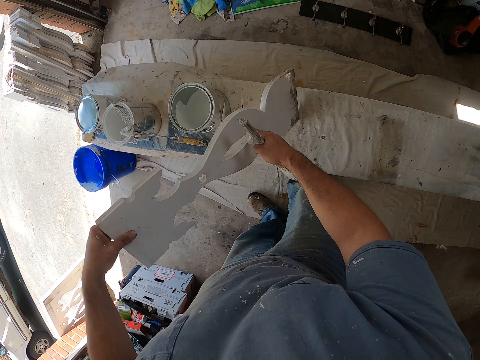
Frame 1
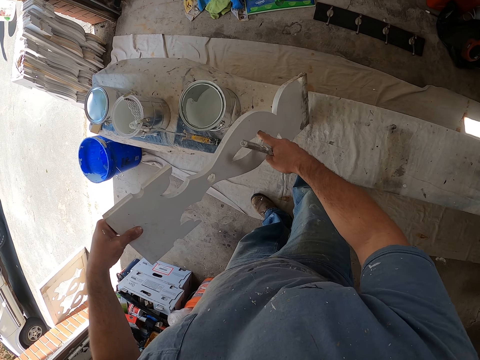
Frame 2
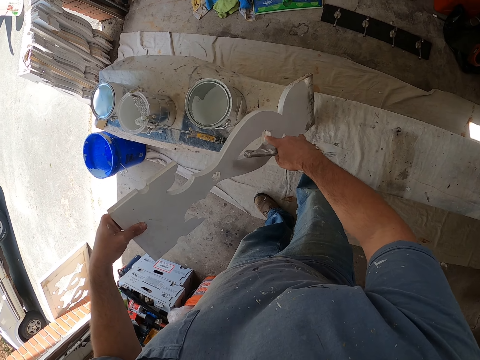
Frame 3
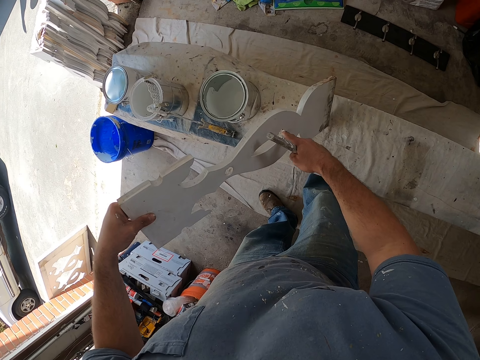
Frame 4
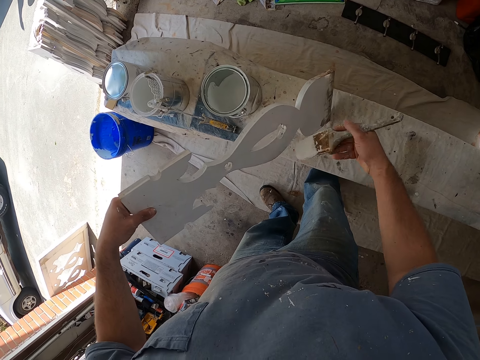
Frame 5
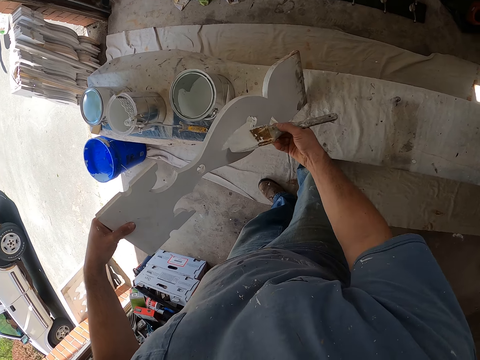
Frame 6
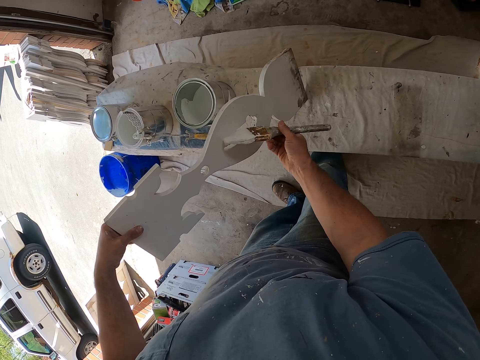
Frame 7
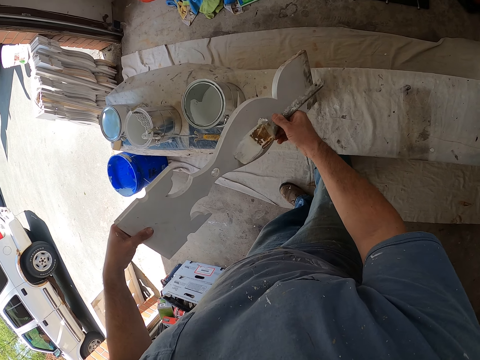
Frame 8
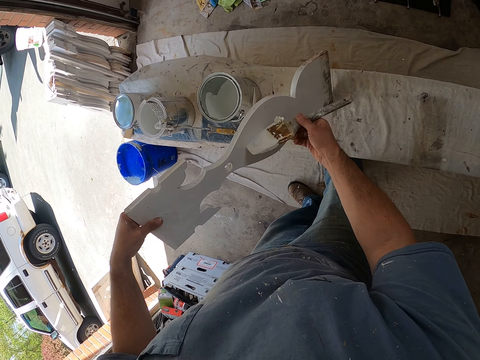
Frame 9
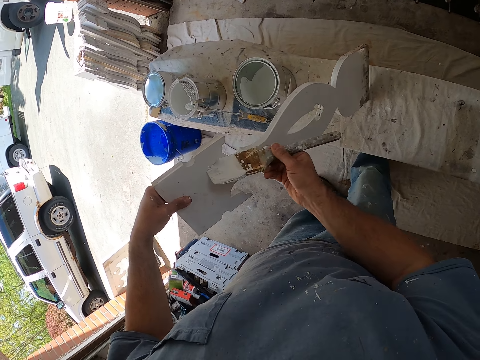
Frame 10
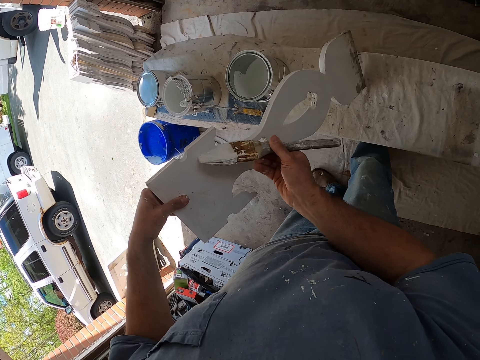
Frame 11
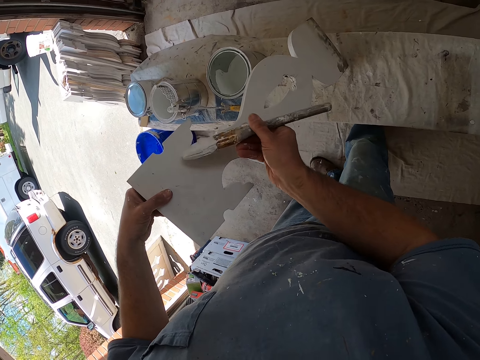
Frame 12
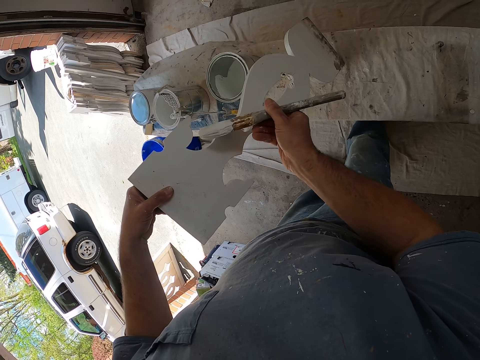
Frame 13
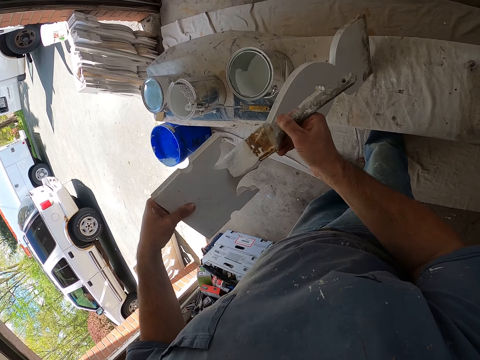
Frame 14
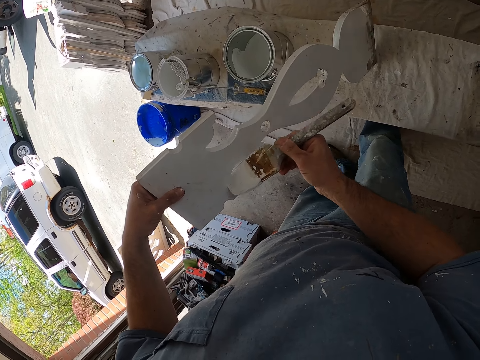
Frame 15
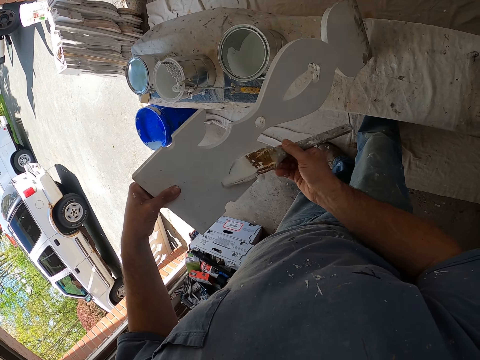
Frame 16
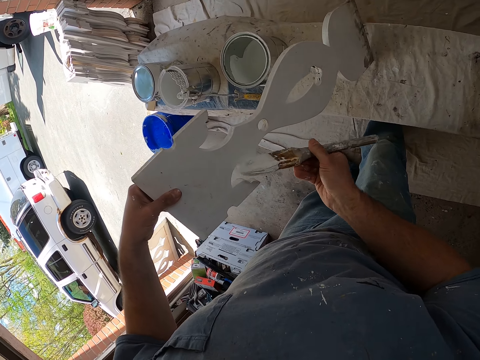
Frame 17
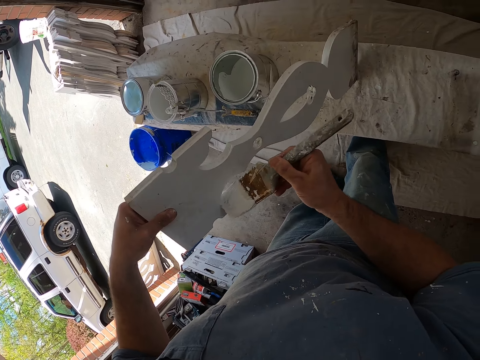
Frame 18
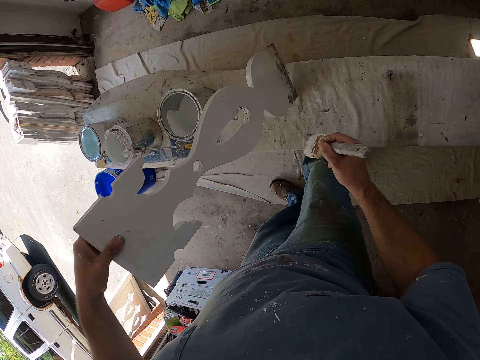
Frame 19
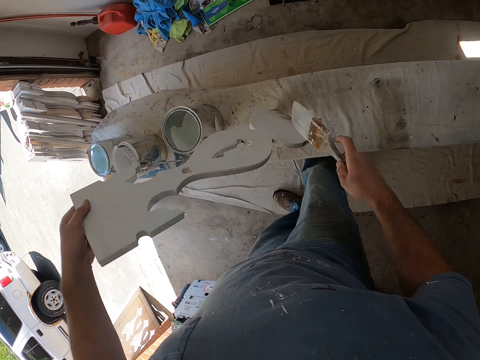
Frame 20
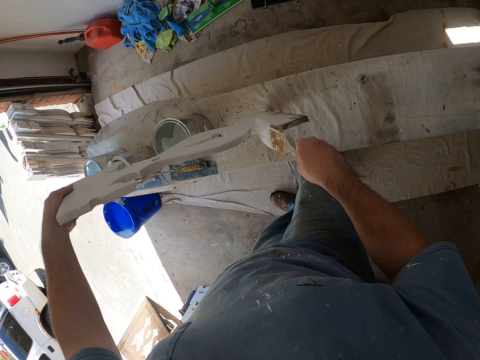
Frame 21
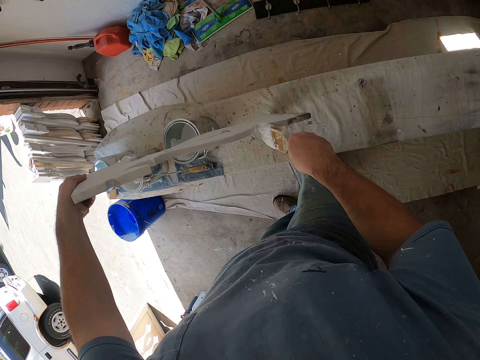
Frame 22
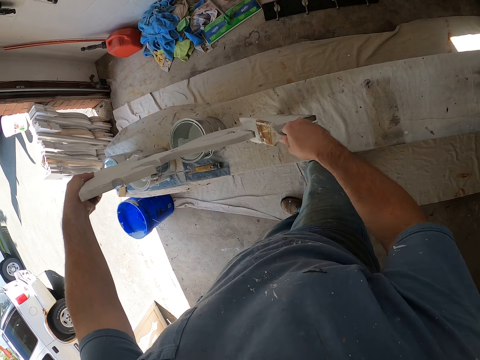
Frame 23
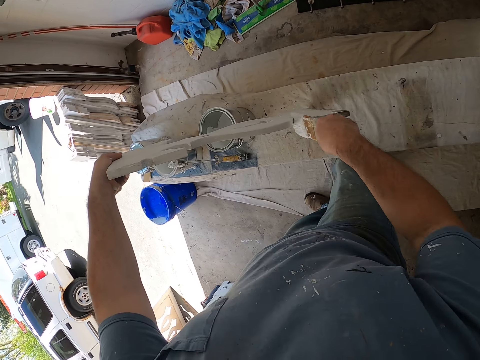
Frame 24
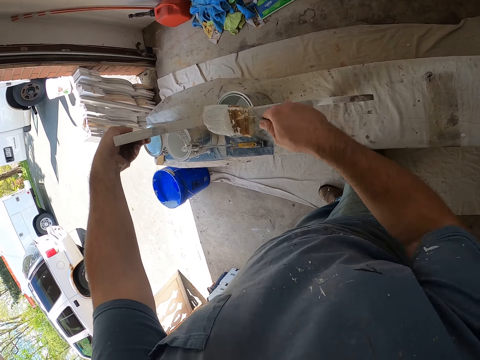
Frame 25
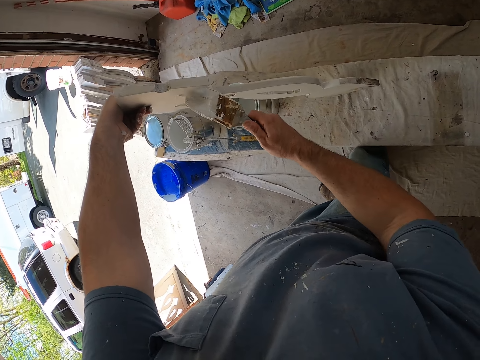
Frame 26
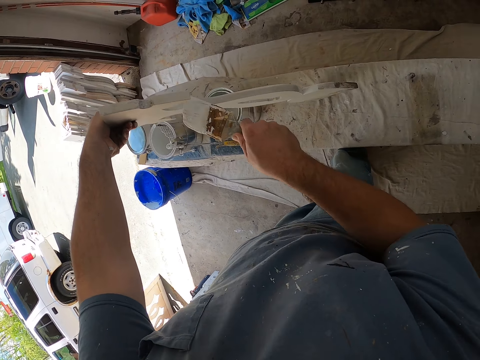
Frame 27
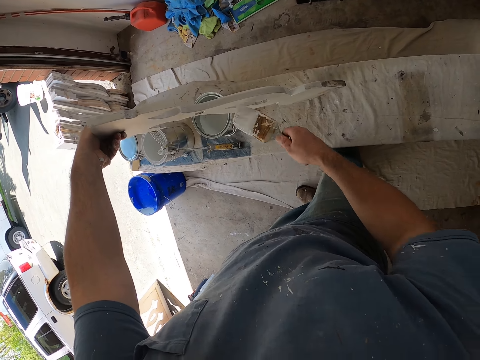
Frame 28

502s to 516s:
The camera wearer paints the woodwork with the paint brush in his right hand.

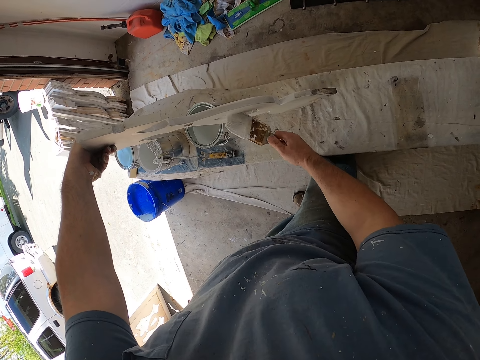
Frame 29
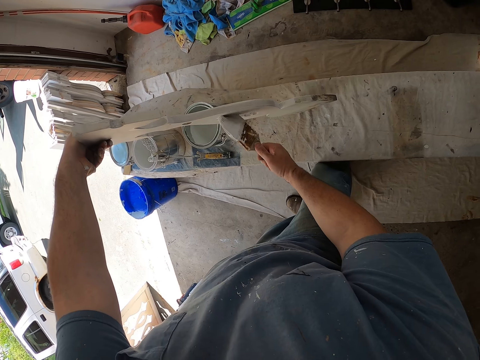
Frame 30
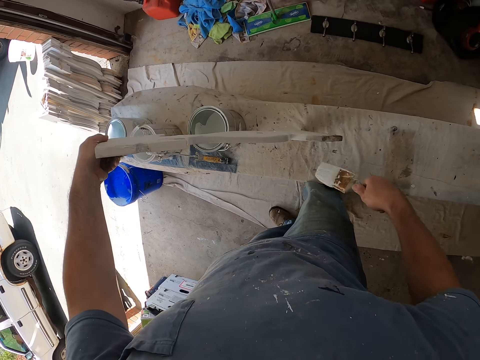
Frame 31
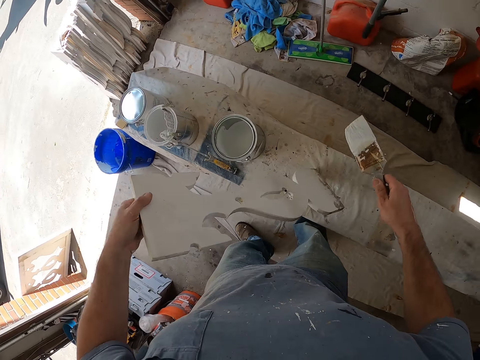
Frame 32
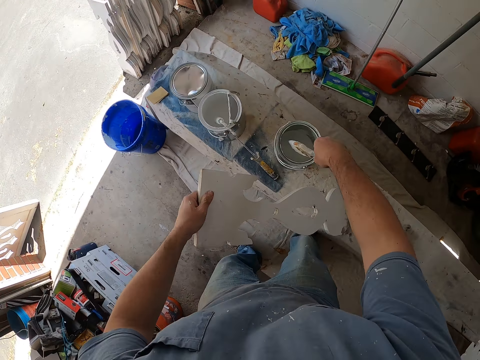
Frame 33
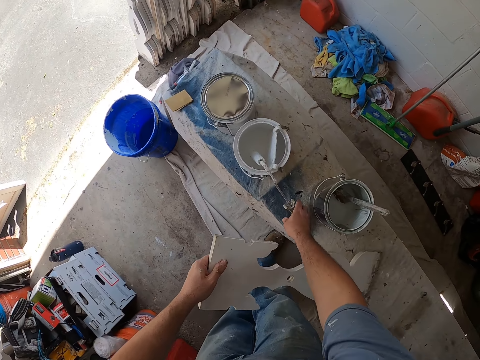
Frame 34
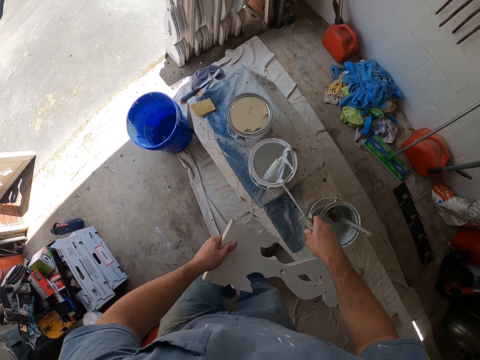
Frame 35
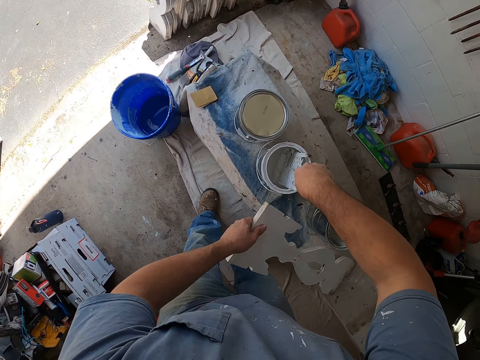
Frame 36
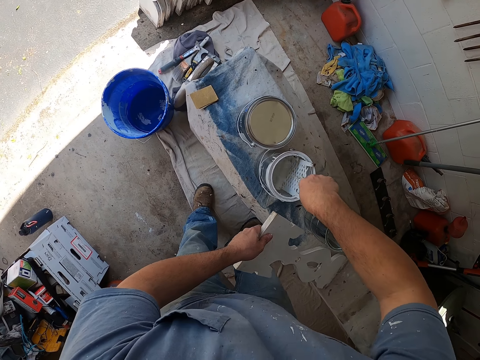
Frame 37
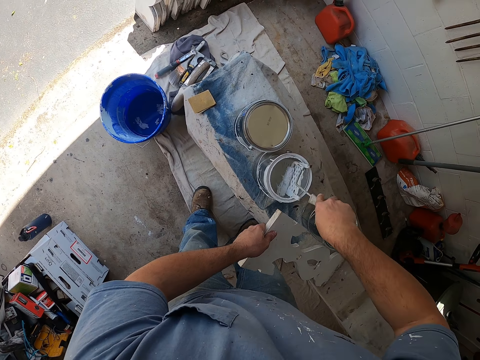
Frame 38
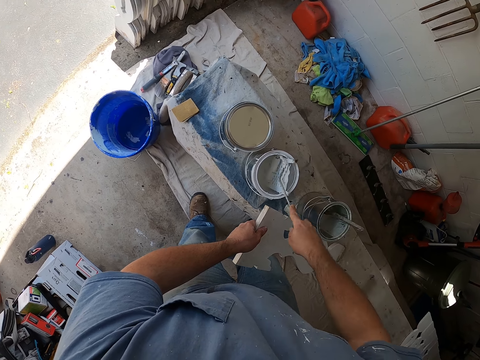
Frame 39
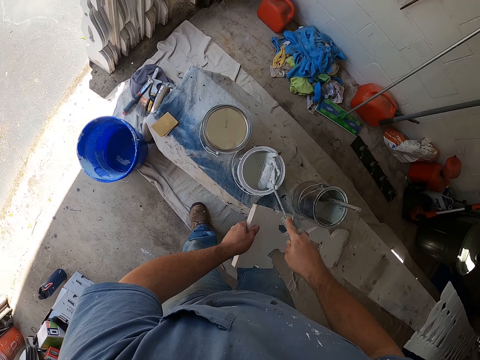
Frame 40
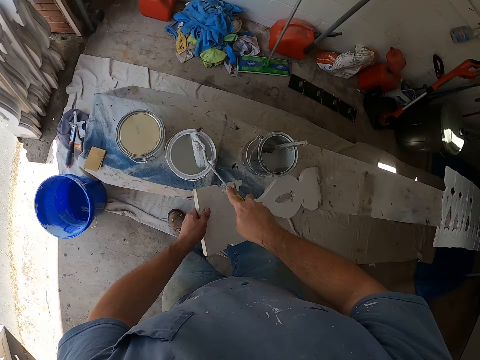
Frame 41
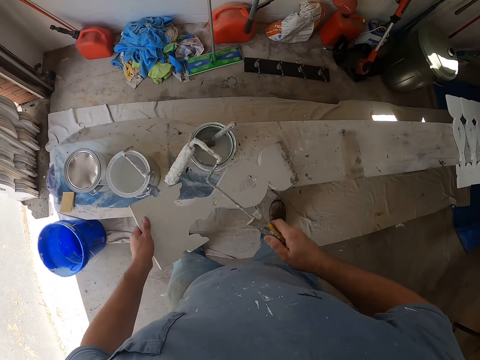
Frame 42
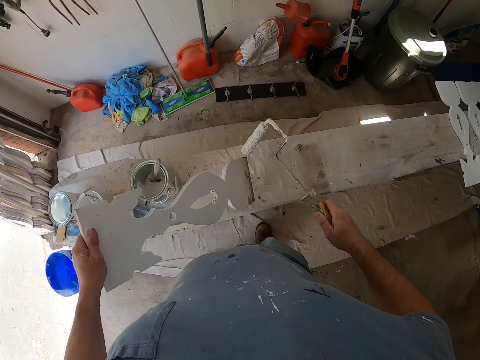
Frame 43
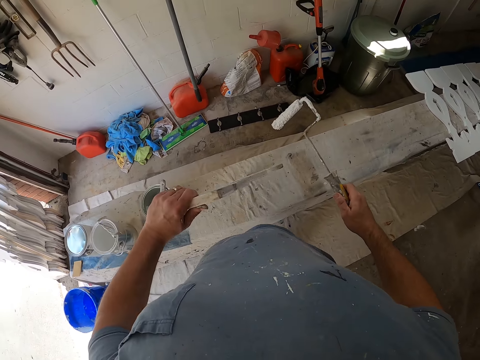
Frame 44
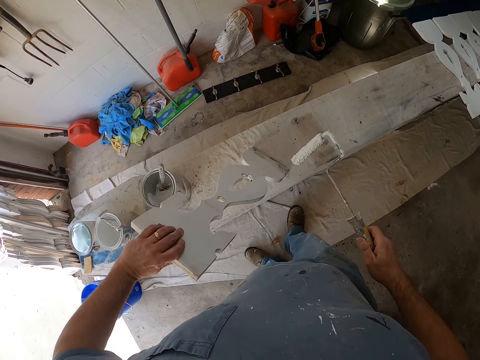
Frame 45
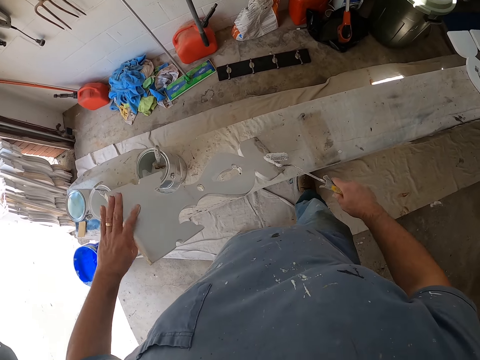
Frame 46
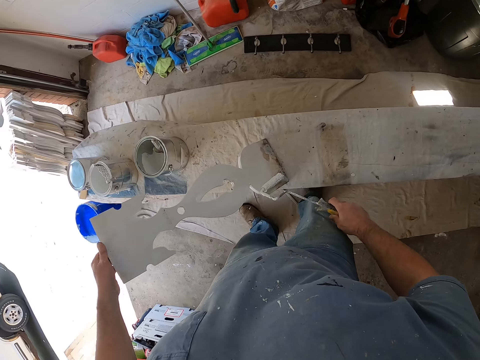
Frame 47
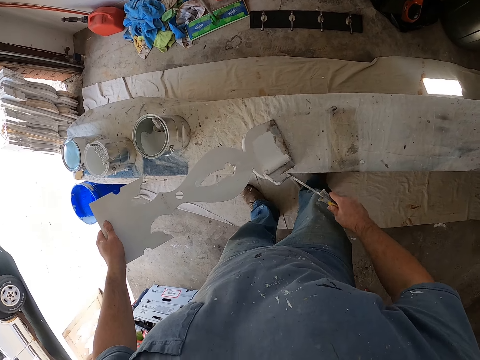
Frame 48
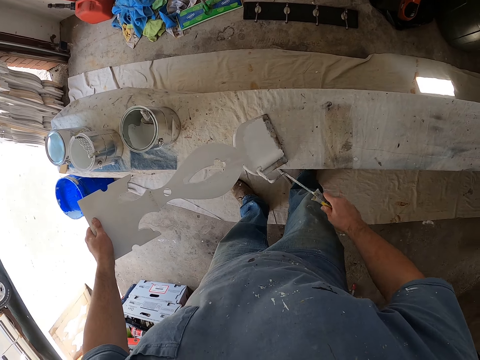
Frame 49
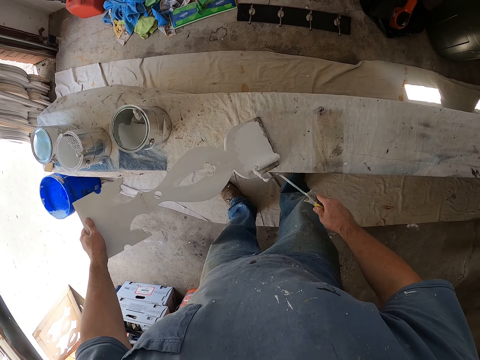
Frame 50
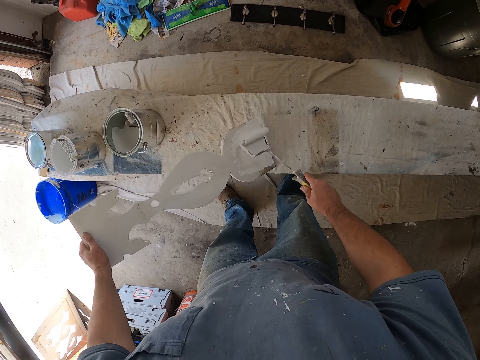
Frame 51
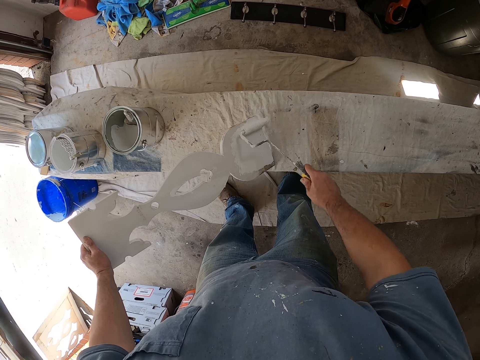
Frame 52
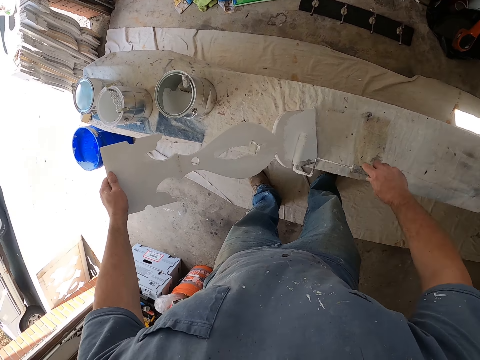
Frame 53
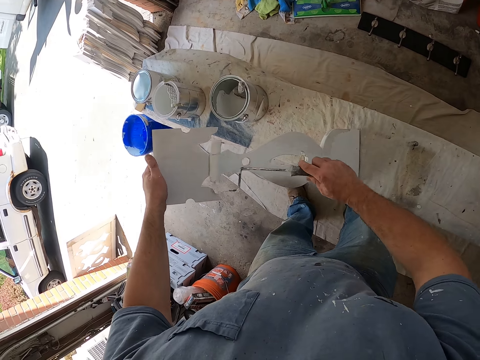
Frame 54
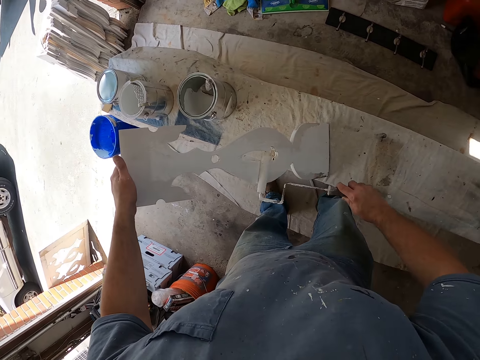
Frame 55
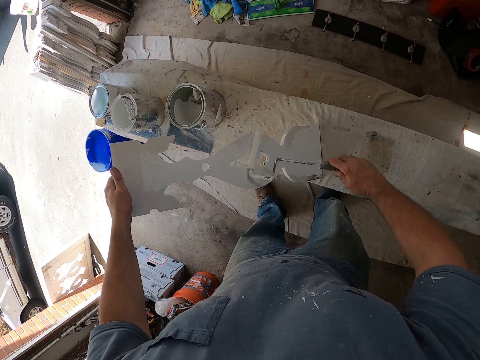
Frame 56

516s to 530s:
The camera wearer drops the paint brush inside the bucket of paint. He picks up the roller paint brush from the top of the bucket of paint. He repeatedly dips the roller paint brush into the bucket of paint. He paints the woodwork with the paint brush in his right hand.
